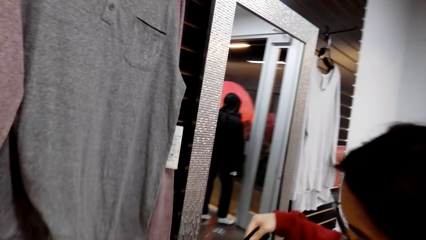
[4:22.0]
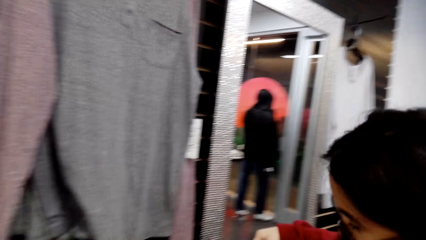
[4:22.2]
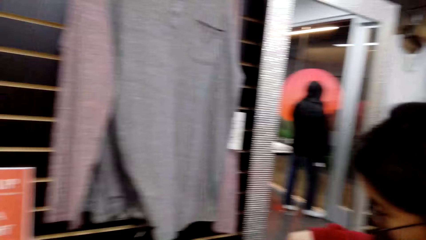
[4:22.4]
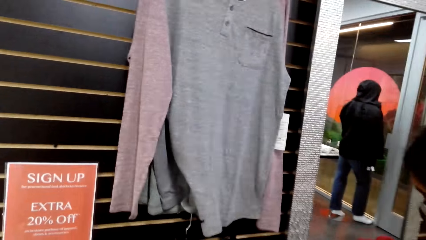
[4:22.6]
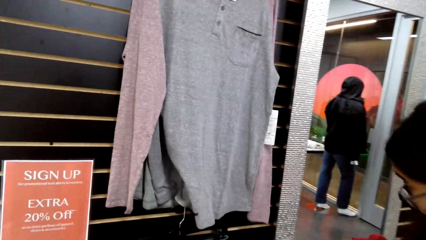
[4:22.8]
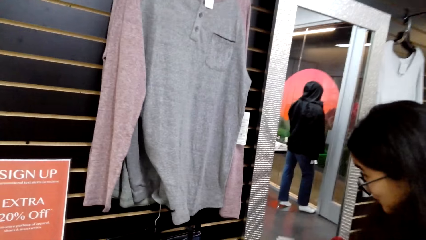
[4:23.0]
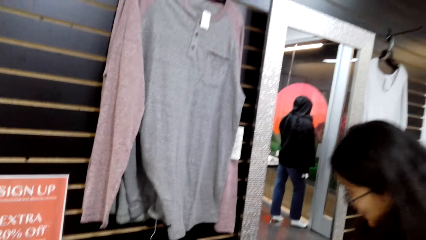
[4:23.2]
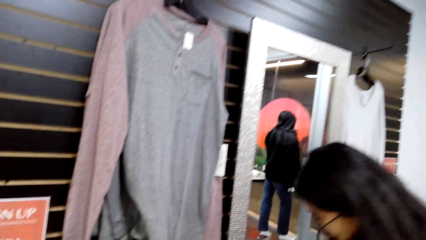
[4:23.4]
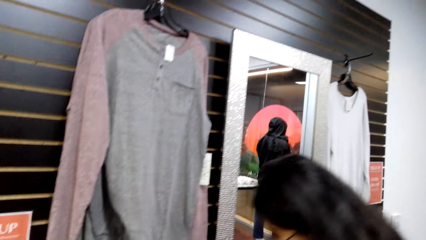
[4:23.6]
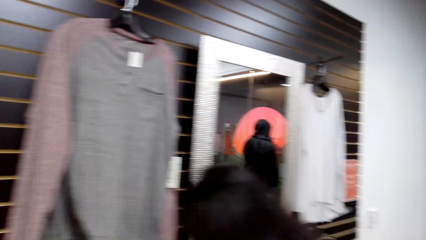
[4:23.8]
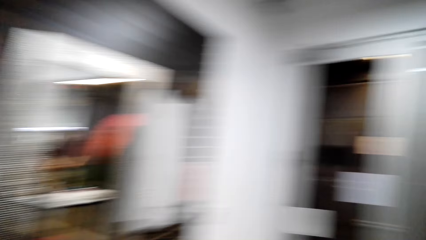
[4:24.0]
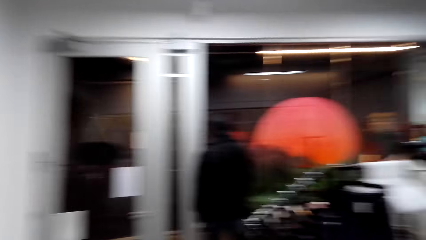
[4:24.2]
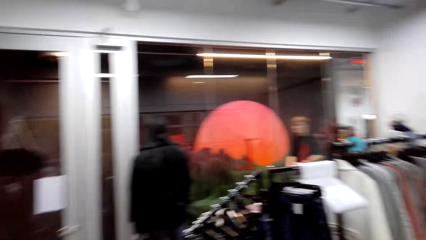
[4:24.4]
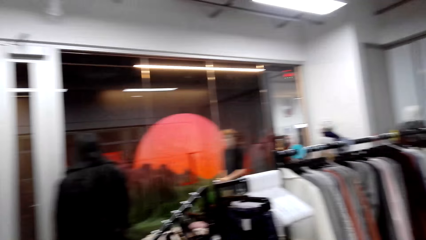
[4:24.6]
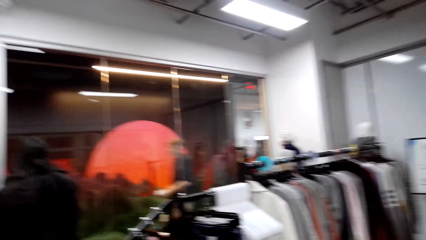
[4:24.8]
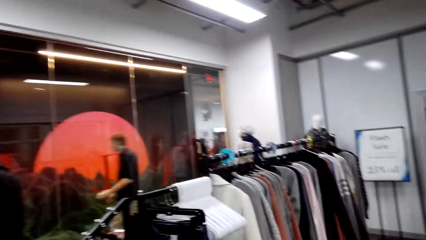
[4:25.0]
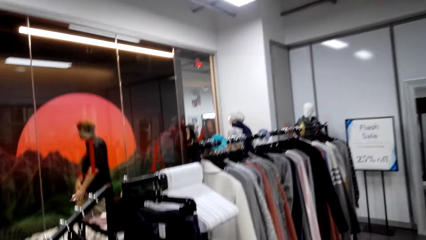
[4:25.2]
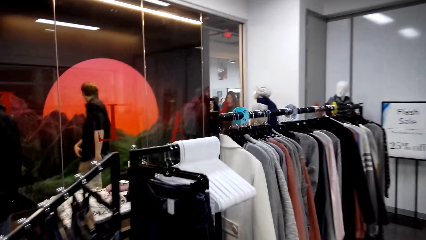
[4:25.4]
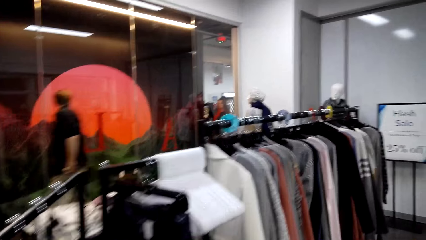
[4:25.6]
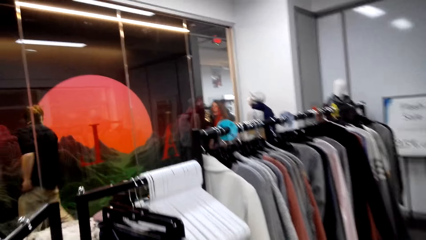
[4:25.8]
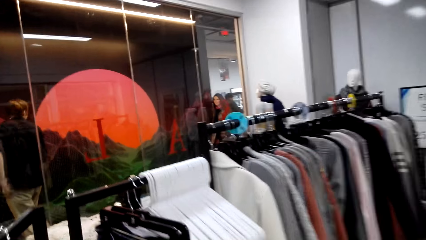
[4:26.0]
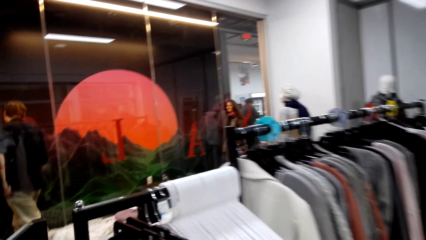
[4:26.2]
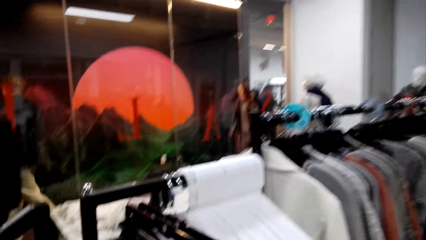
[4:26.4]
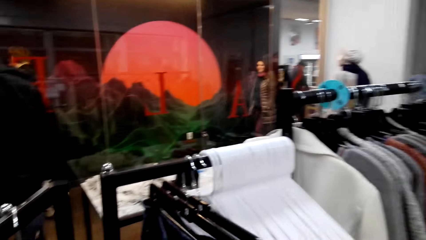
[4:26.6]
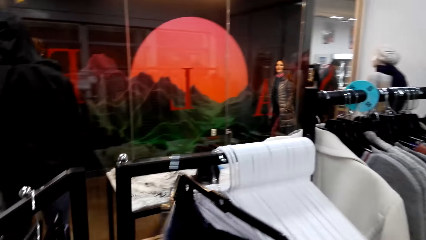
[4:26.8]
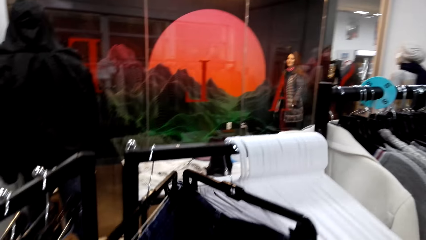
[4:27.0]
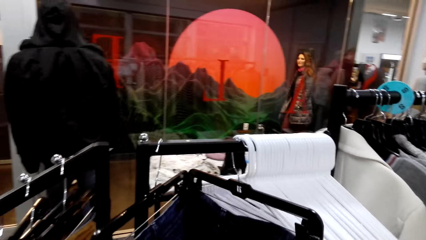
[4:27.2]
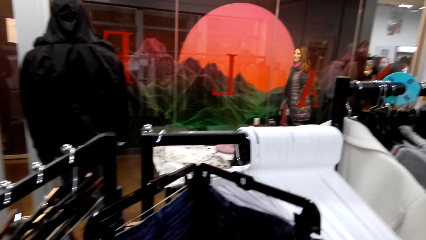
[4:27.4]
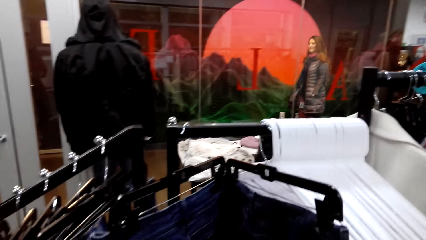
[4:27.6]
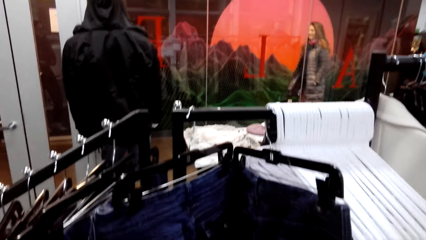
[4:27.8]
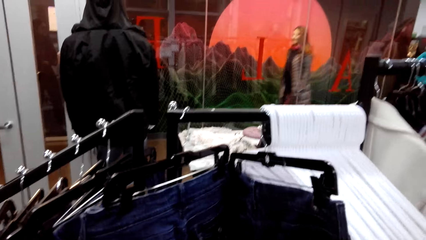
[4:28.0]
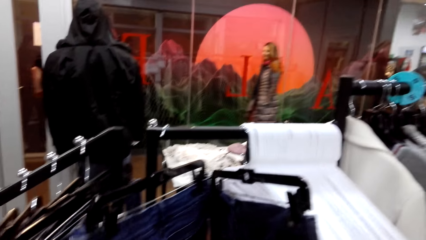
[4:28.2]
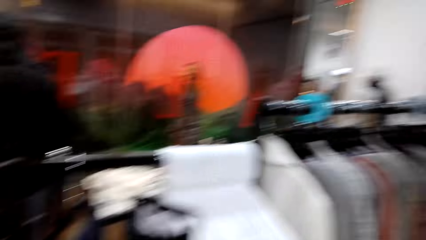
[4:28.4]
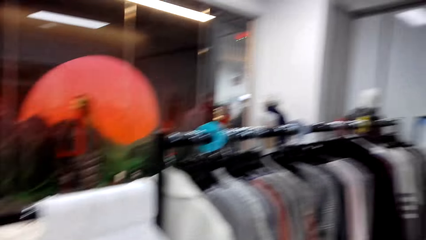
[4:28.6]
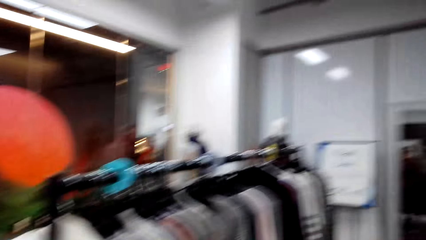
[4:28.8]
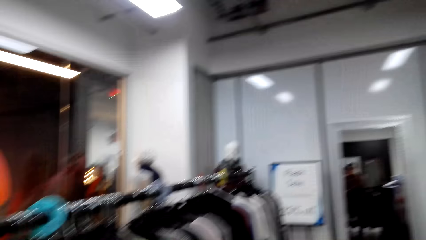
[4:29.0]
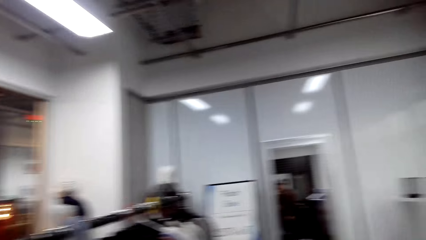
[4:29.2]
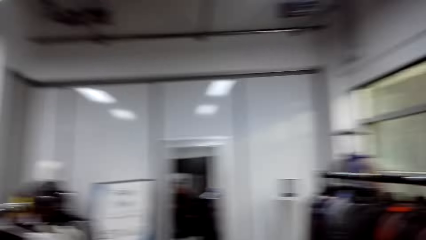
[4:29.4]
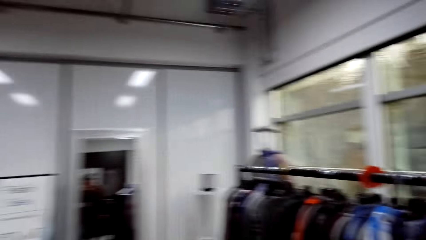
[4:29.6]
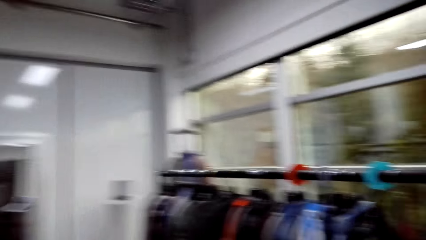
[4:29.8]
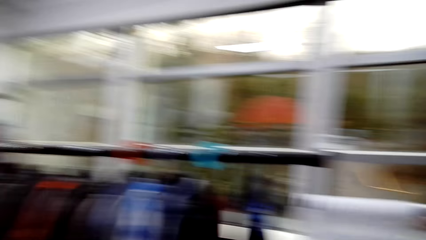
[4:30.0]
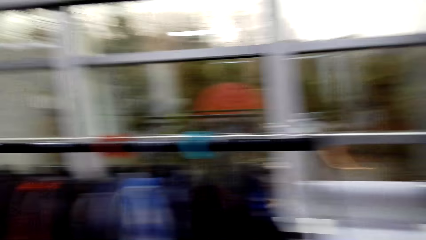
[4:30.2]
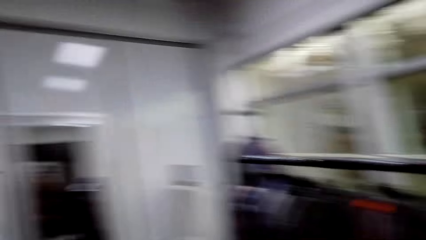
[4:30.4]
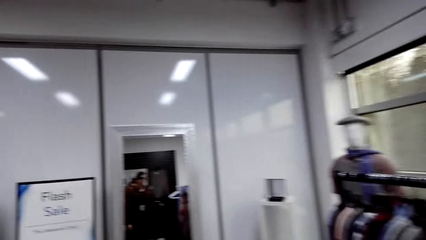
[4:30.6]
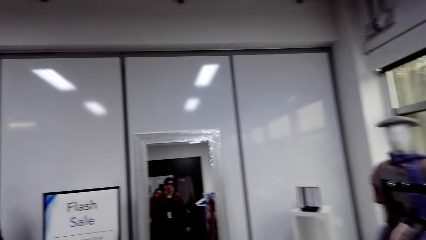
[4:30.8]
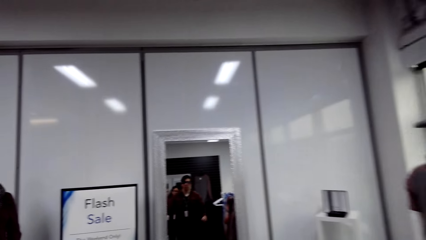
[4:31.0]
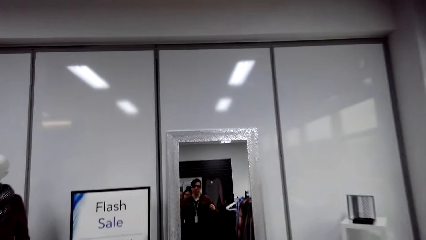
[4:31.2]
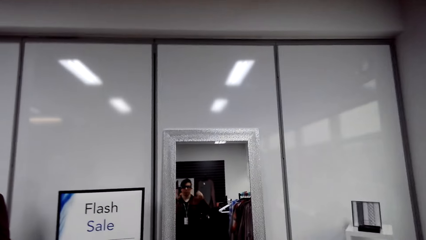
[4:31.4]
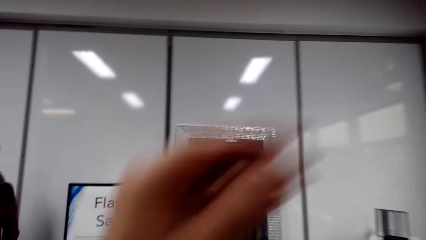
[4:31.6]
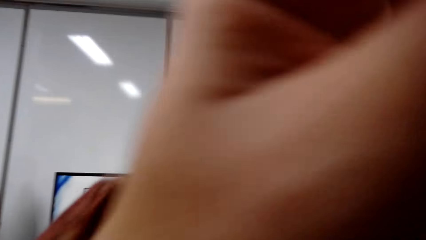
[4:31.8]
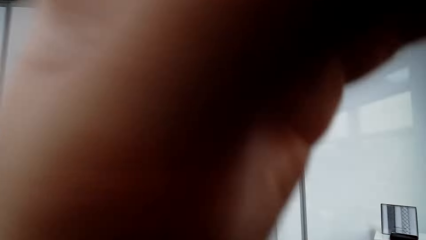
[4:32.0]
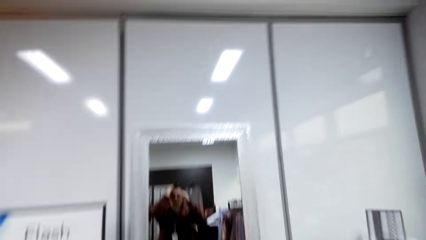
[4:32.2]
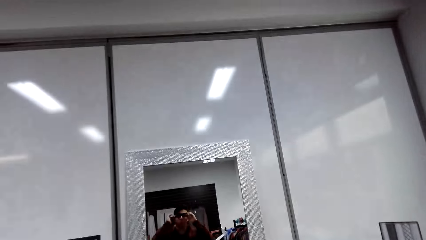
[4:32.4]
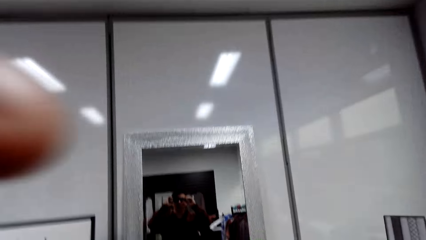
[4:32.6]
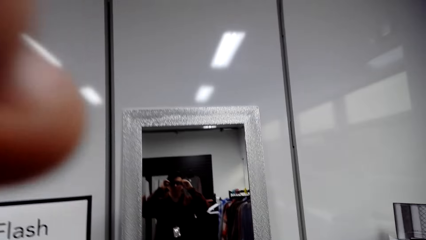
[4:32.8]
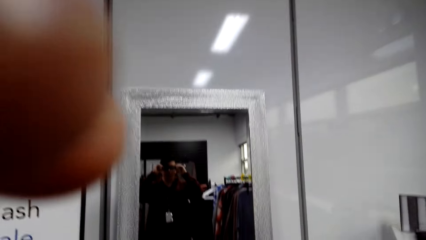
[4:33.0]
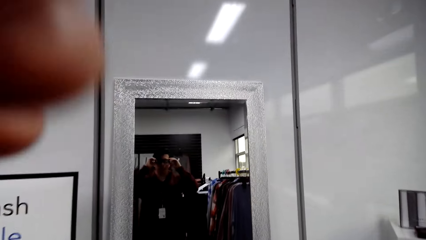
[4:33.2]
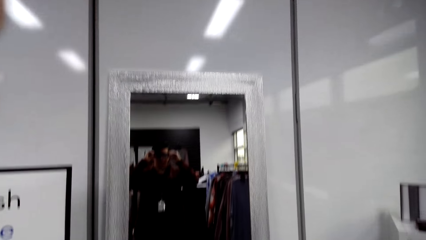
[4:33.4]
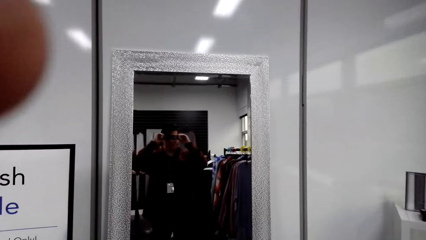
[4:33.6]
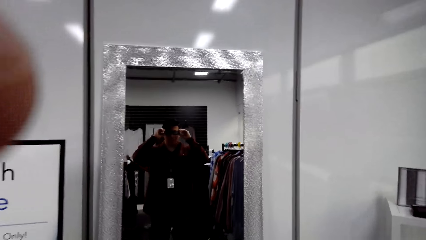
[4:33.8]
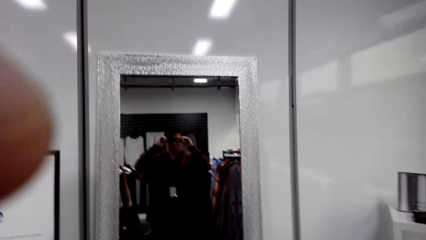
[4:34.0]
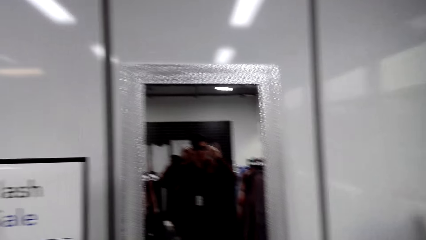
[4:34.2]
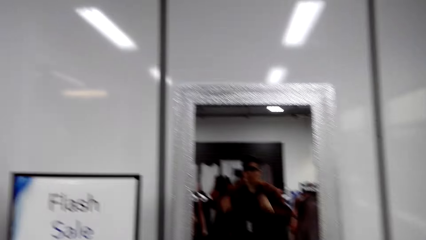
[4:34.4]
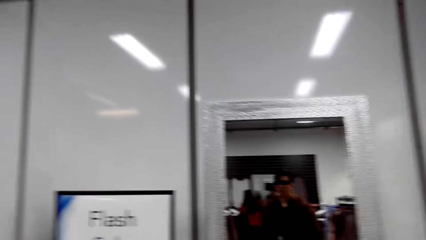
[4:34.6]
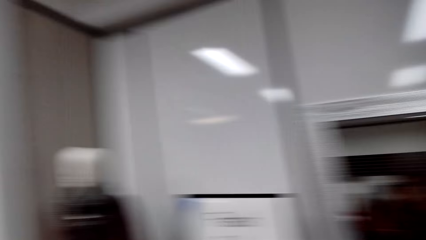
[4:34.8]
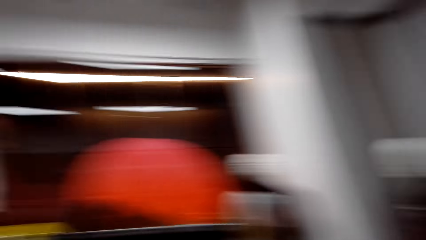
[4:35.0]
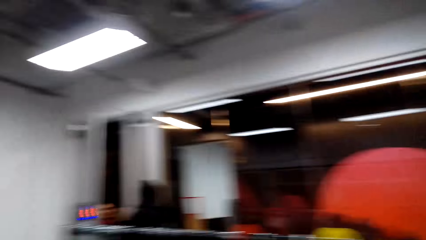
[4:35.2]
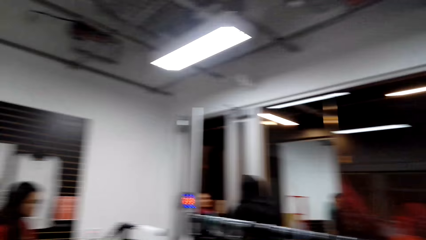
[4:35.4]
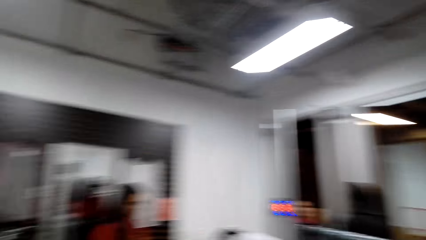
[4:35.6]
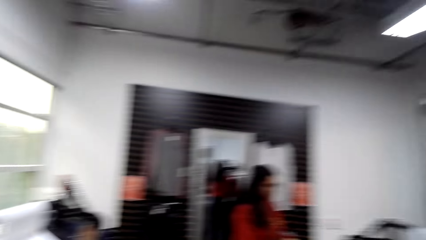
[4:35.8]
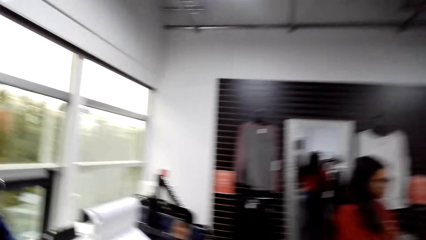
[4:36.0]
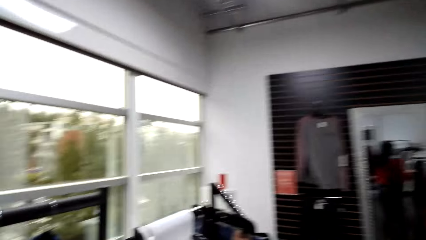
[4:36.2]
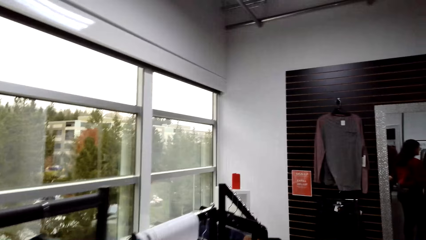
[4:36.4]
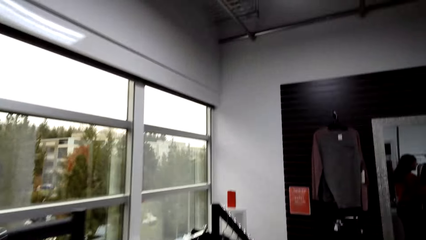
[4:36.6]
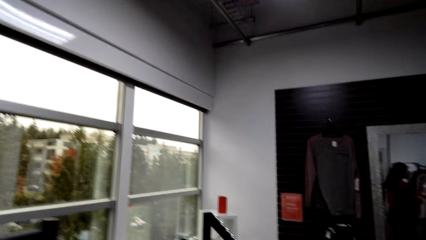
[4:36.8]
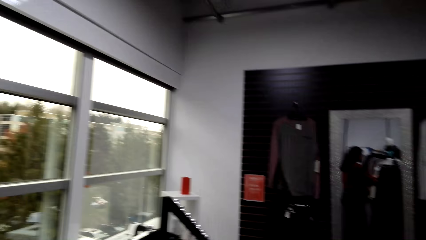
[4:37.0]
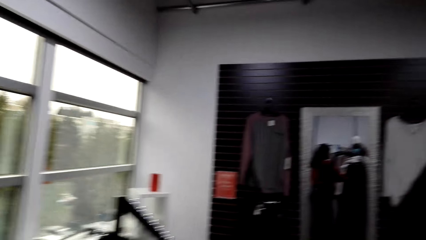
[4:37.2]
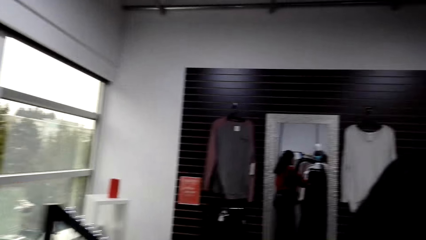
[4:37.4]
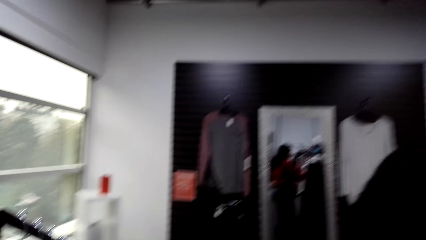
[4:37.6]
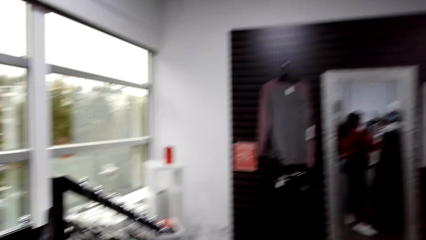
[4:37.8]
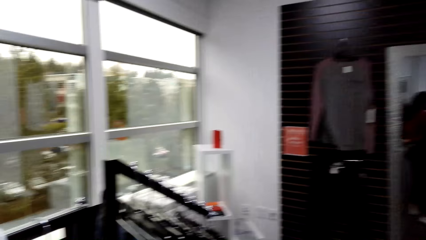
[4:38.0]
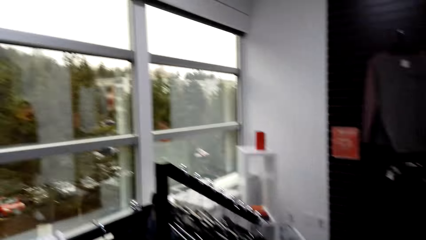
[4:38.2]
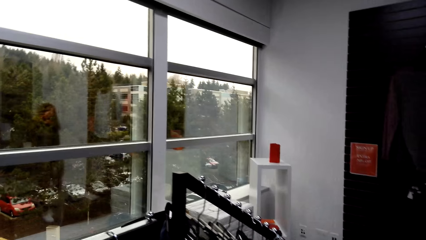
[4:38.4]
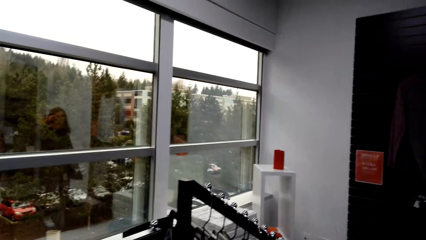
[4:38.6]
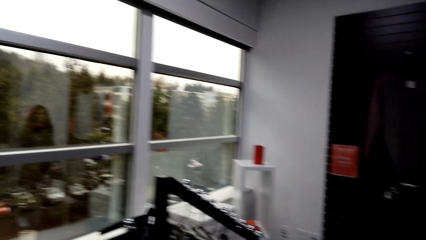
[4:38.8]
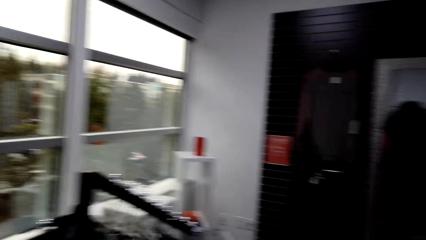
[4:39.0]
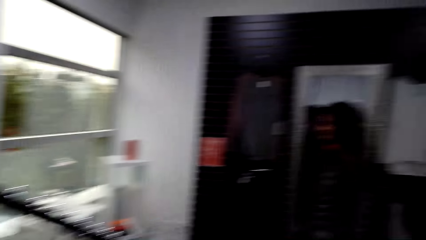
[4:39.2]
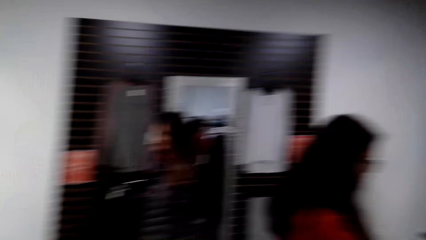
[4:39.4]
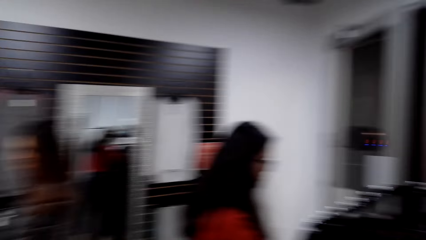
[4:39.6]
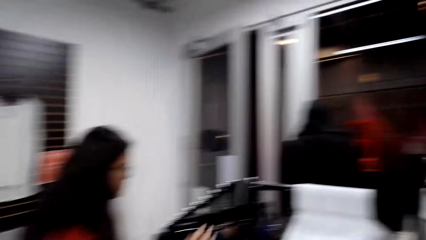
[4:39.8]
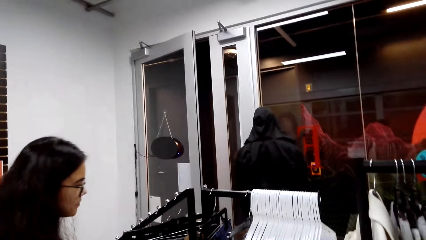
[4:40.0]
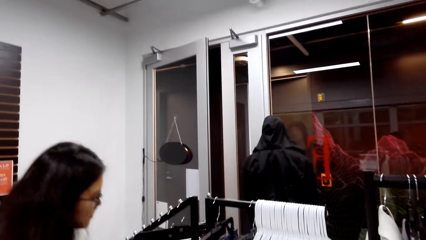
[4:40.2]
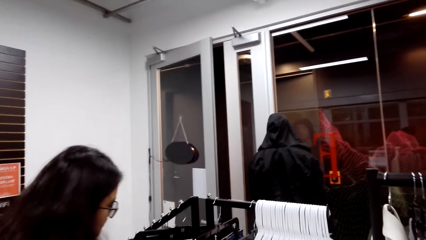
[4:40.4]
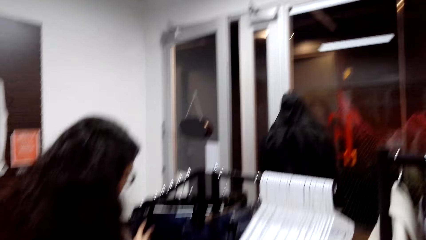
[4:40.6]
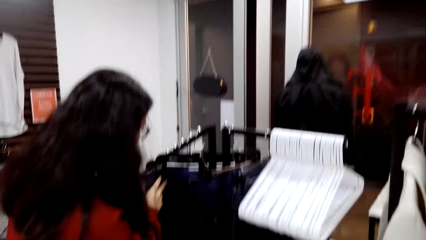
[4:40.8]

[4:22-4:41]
The camera wearer looks at the clothes. He laughs. He talks while walking. He talks looking at the clothes at the hanger holder. He looks around. He speaks to a woman. He mends his camera. He raises a hand. He looks around. He moves. He looks through a window.
